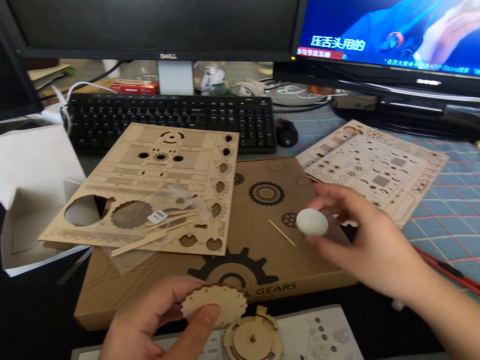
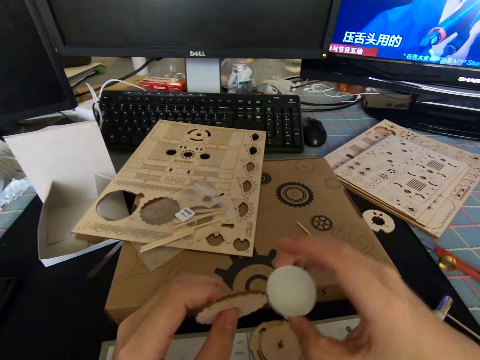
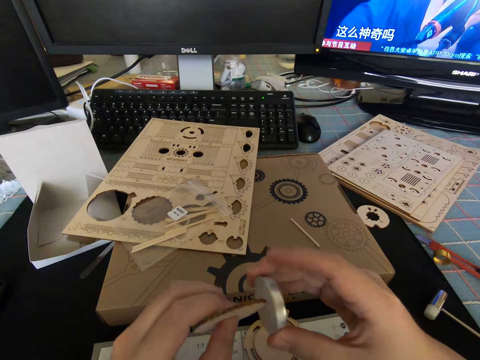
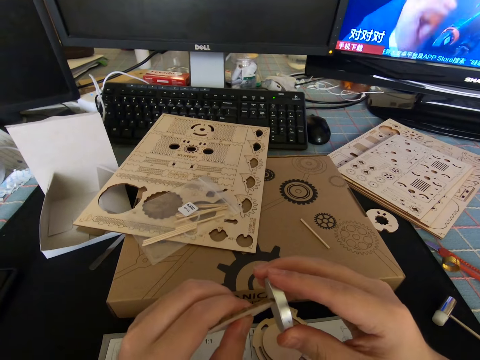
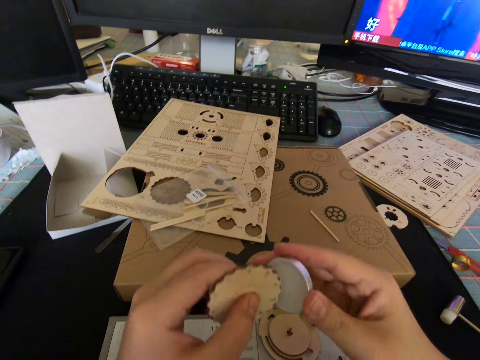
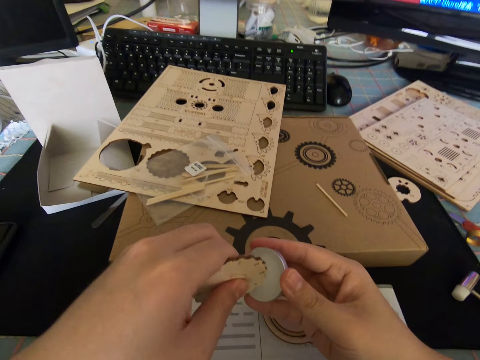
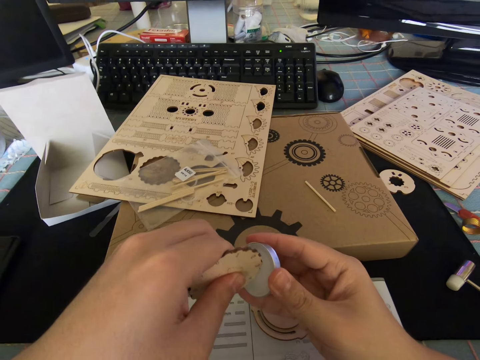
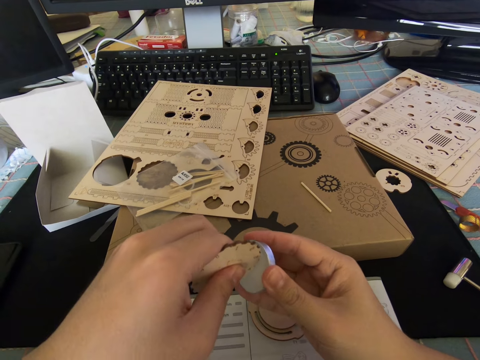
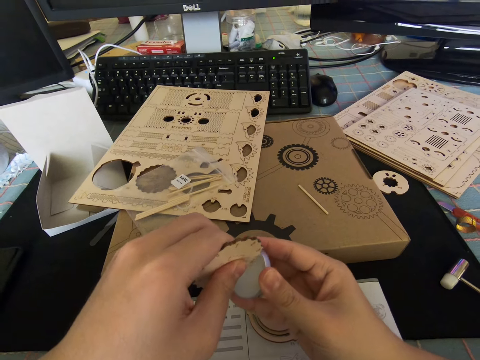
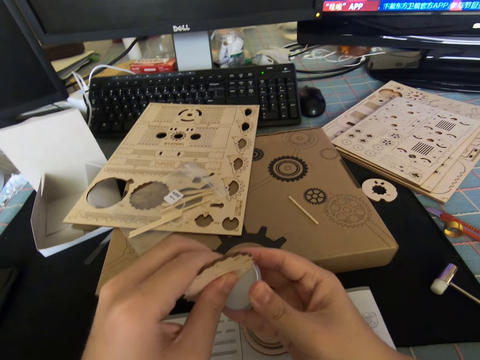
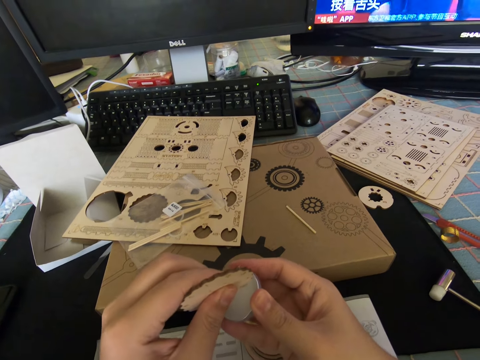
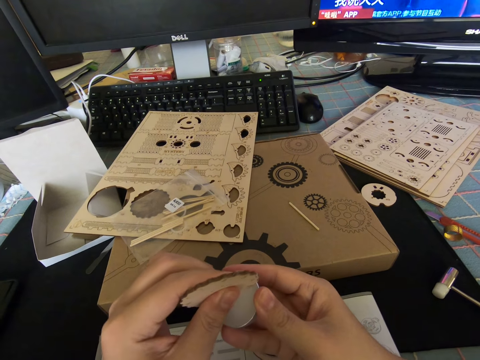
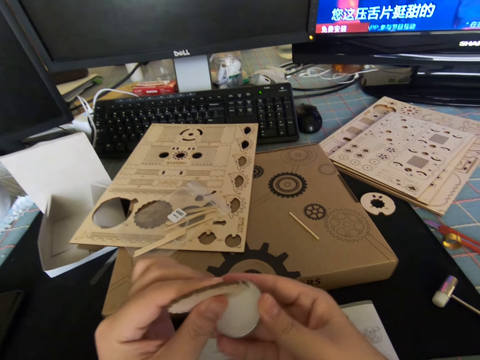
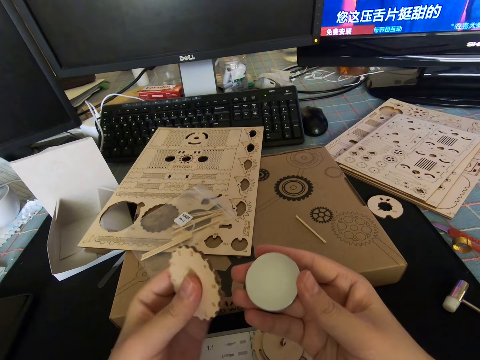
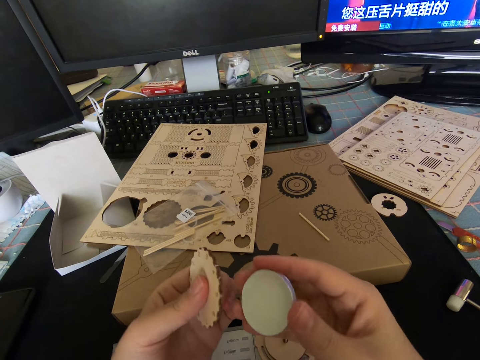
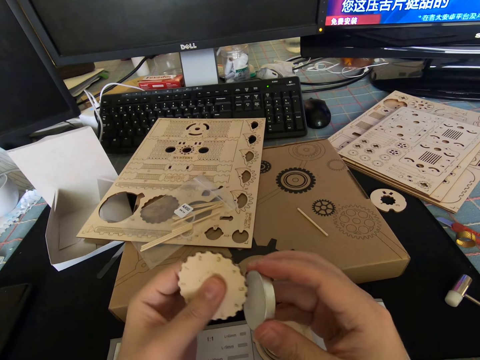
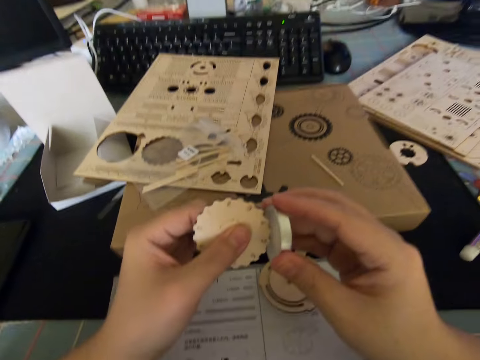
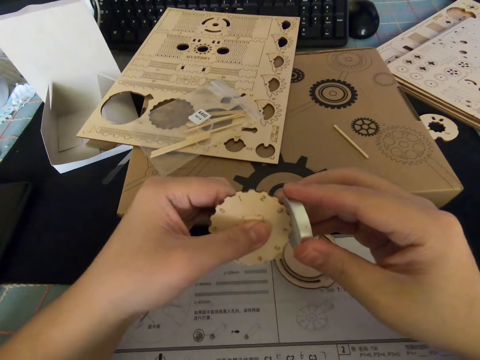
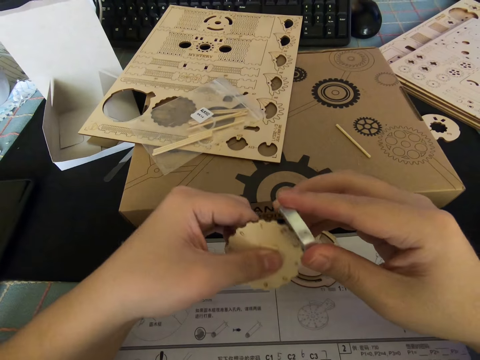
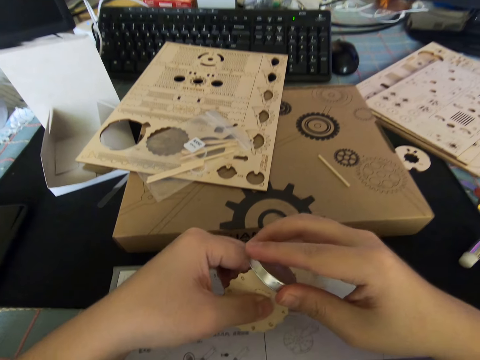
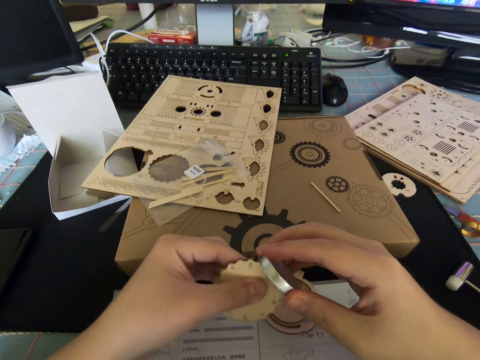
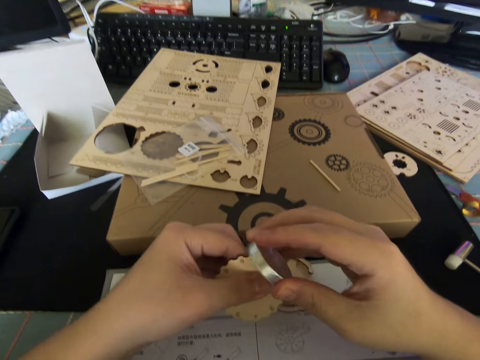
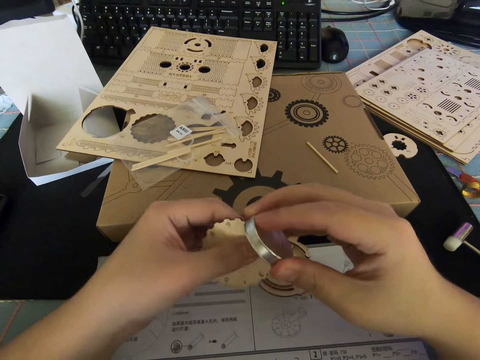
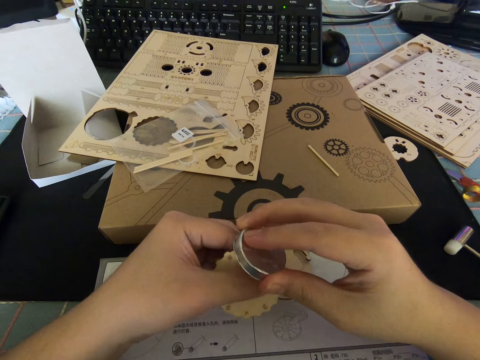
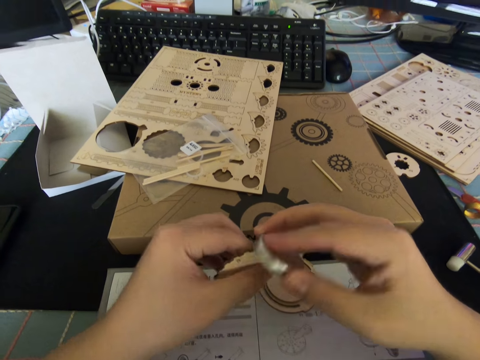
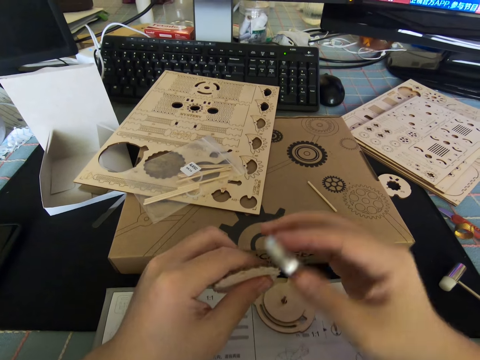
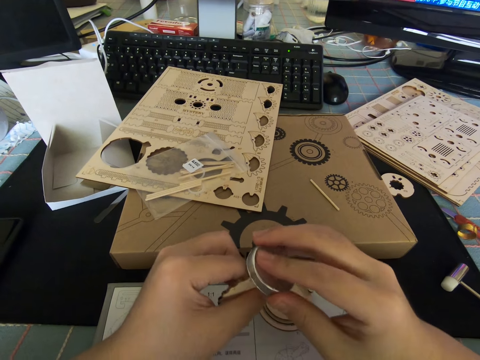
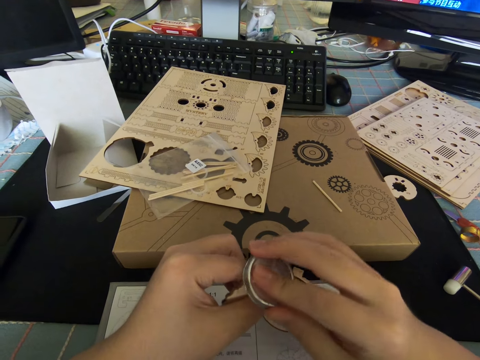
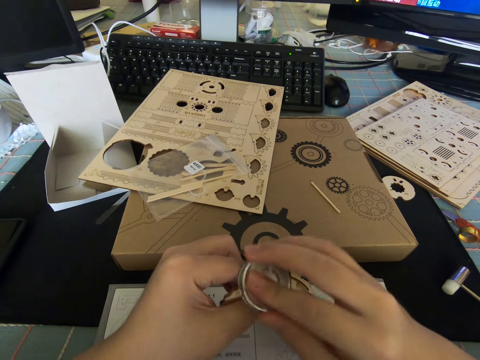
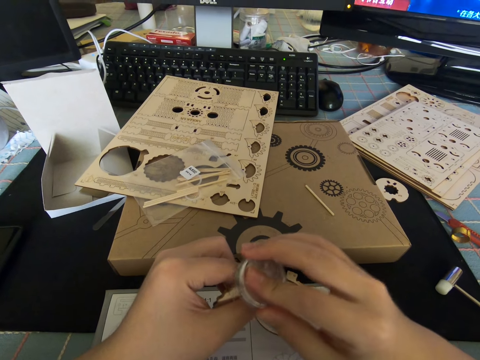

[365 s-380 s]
The camera wearer picks up the stainless steel disc from the table with his right hand. He rubs the disc in his right hand on the edge of the cutout.

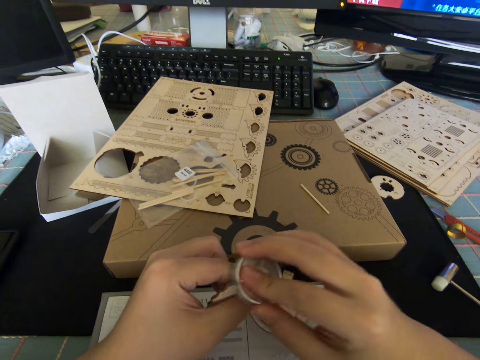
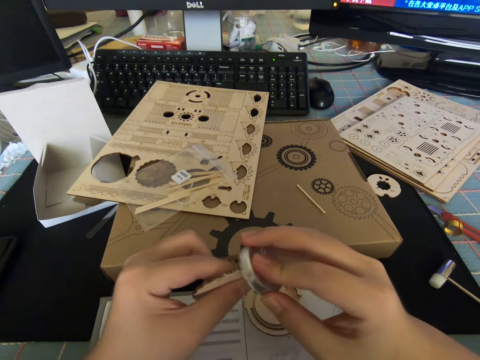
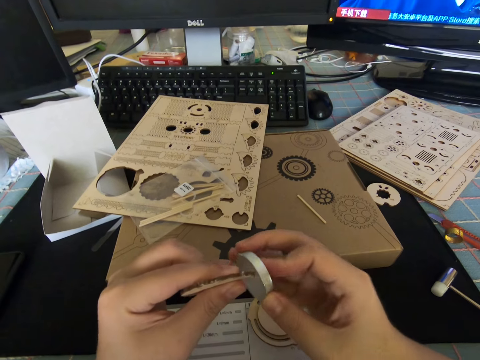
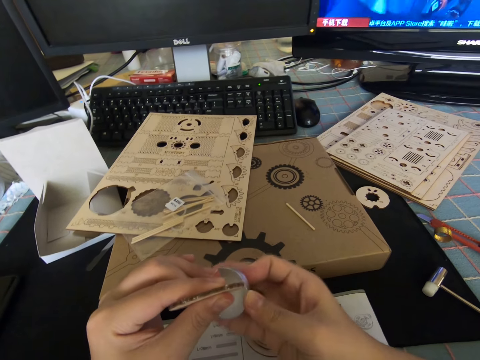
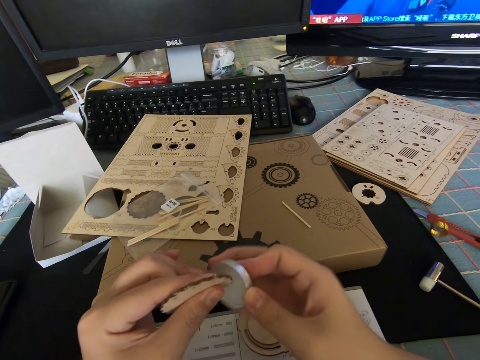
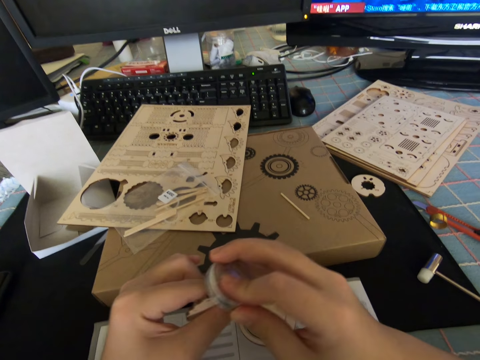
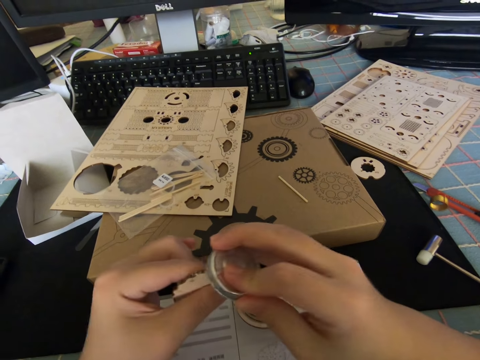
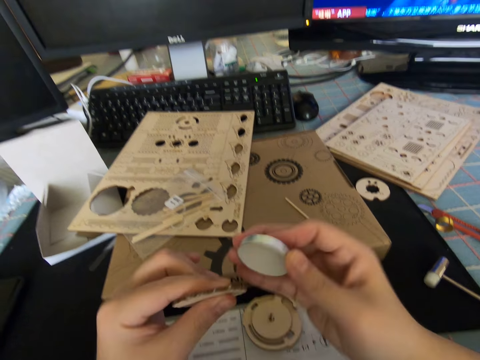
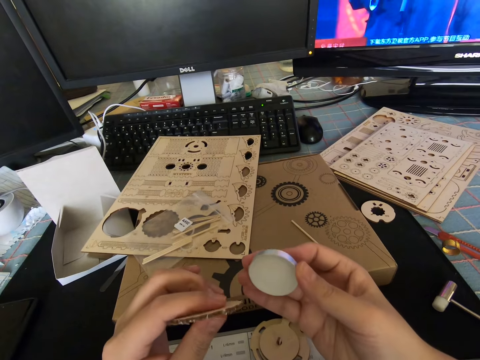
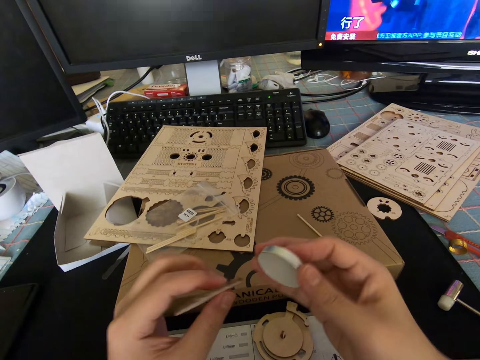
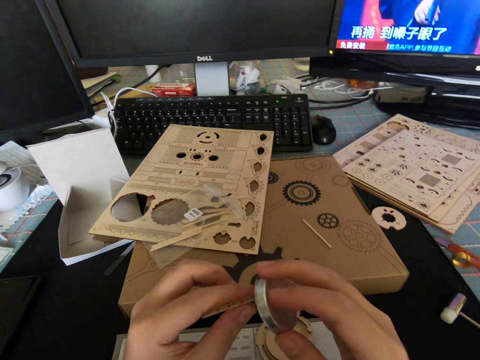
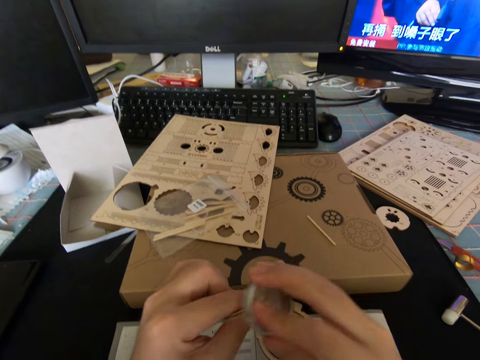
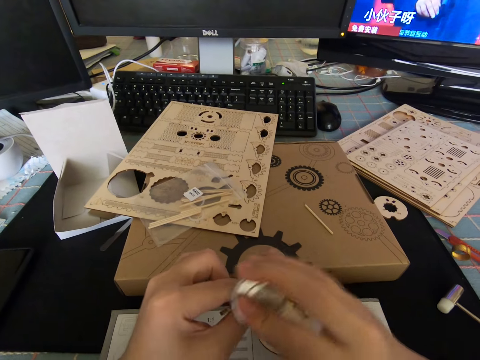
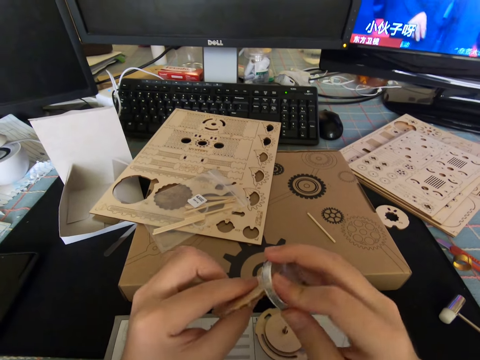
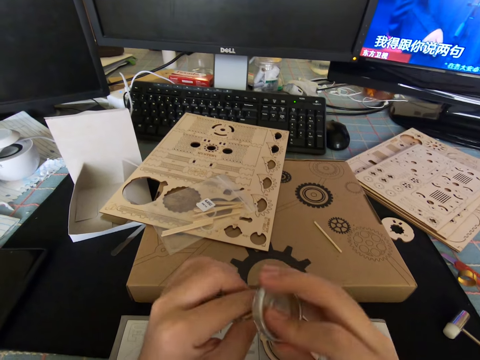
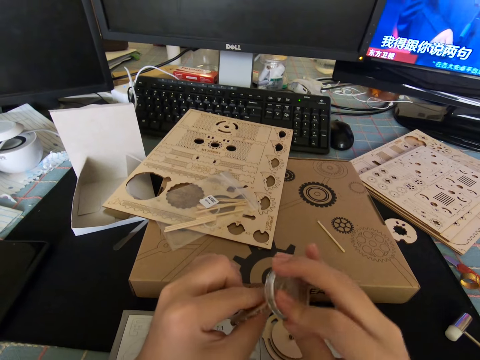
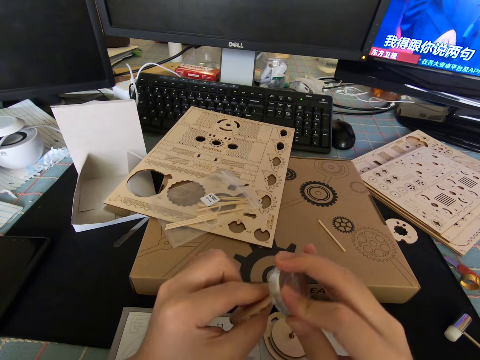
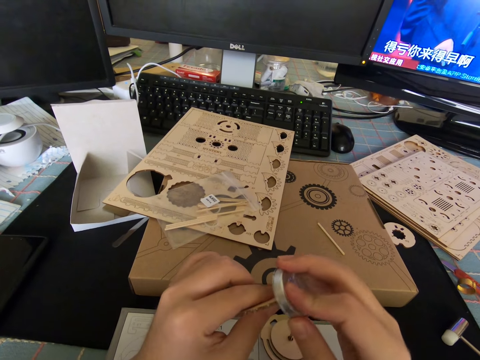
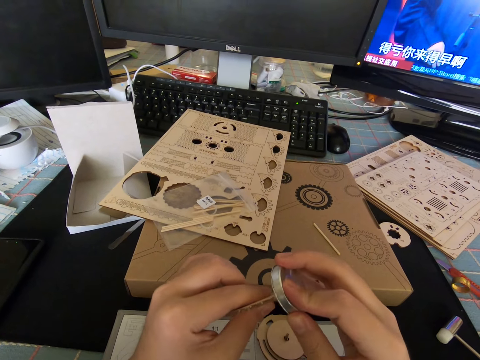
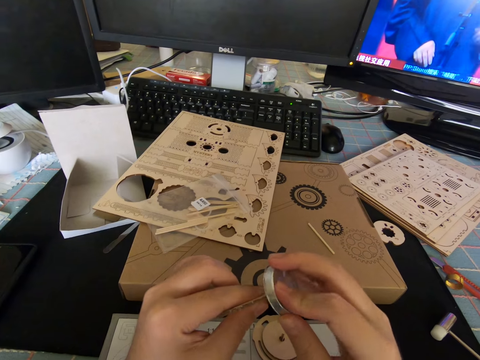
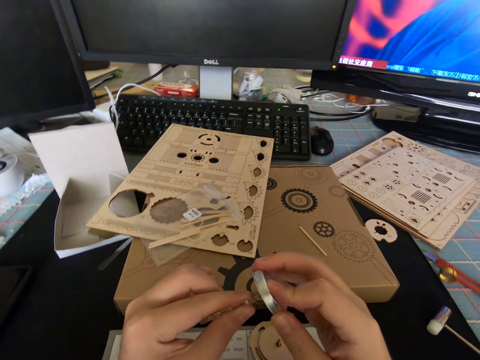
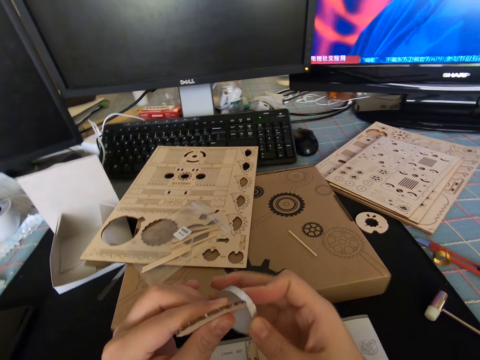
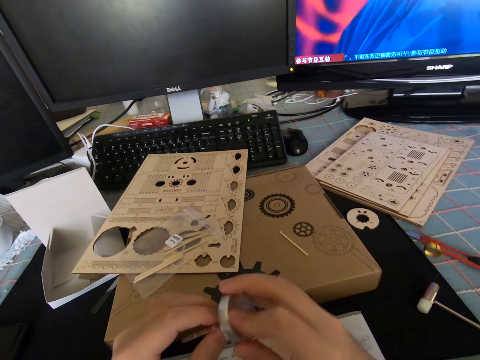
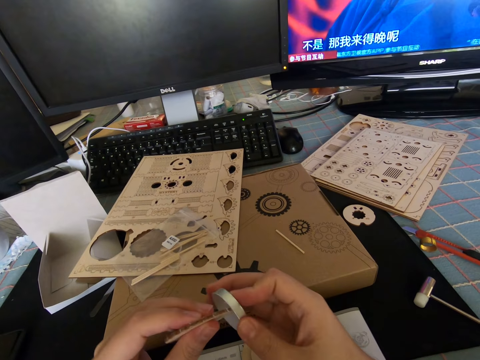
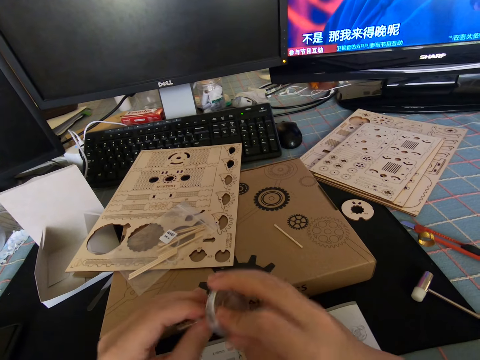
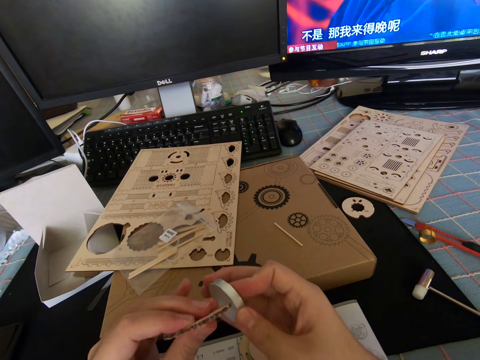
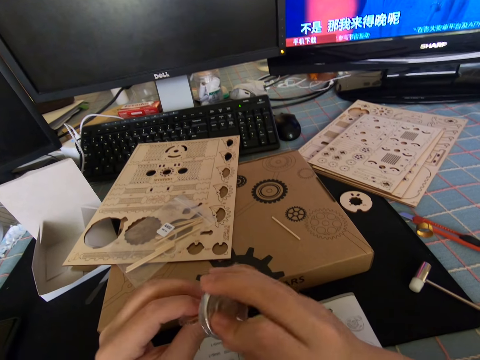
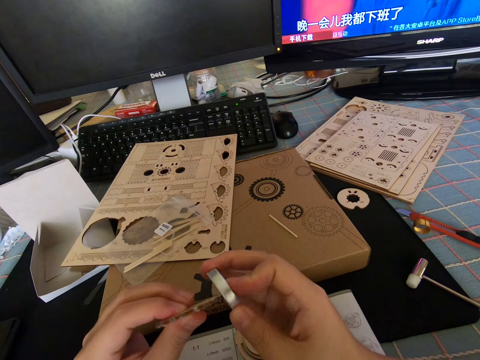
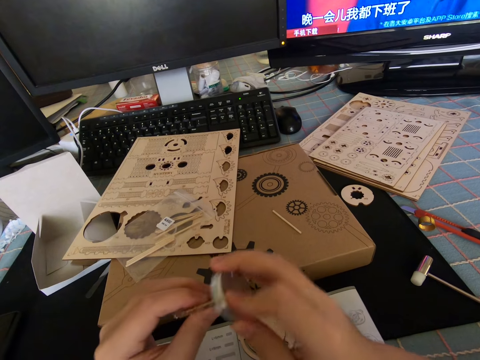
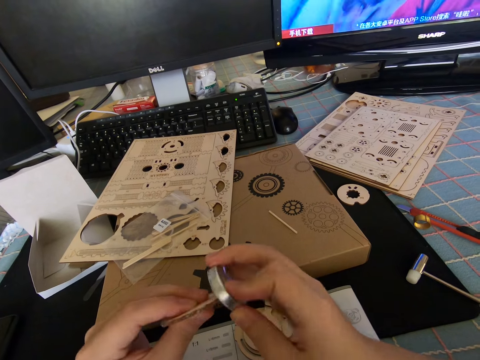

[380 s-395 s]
The camera wearer pauses work. They rub the disc on the edge of the cutout.
